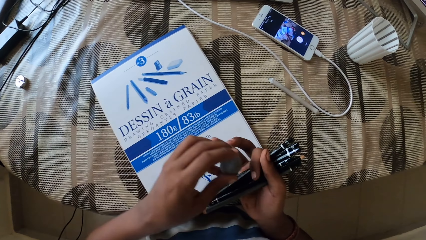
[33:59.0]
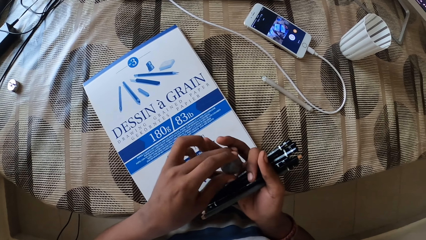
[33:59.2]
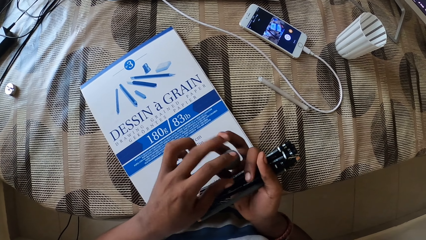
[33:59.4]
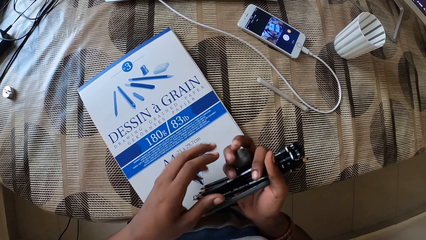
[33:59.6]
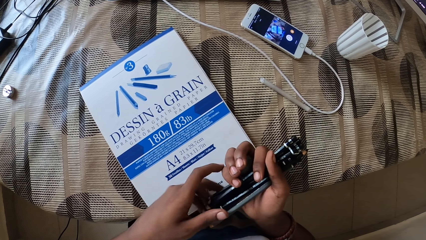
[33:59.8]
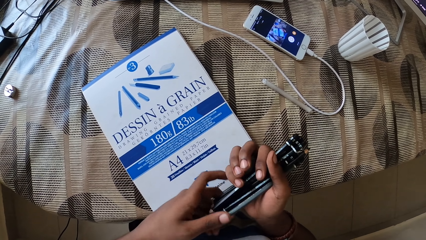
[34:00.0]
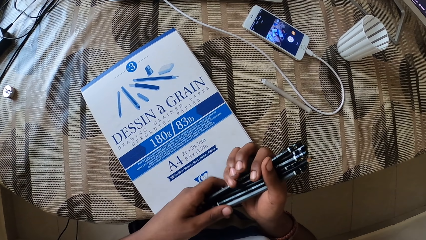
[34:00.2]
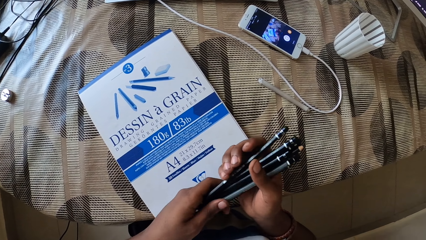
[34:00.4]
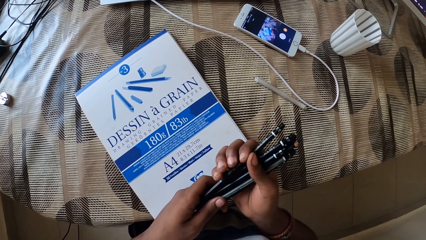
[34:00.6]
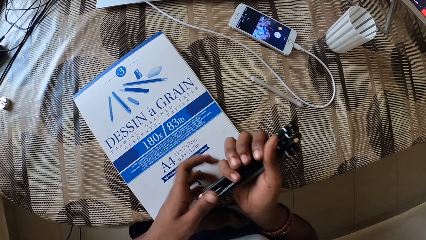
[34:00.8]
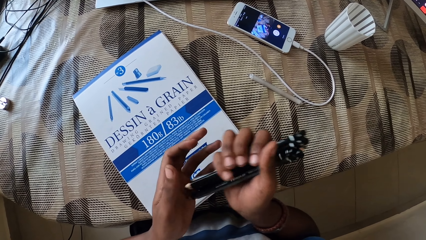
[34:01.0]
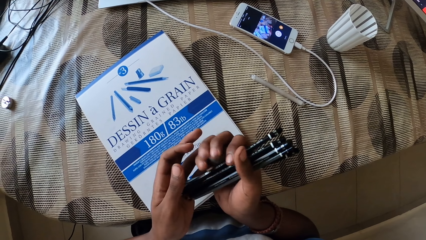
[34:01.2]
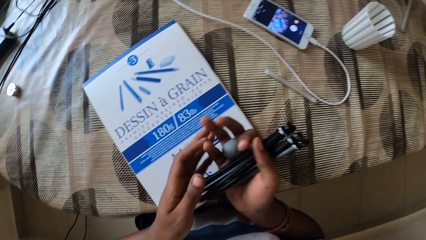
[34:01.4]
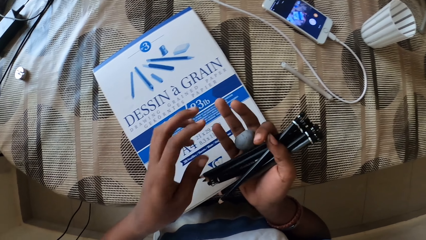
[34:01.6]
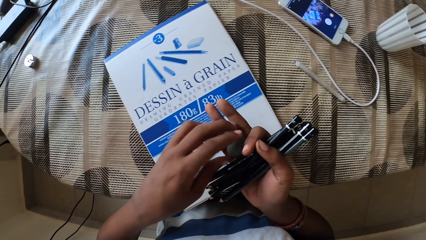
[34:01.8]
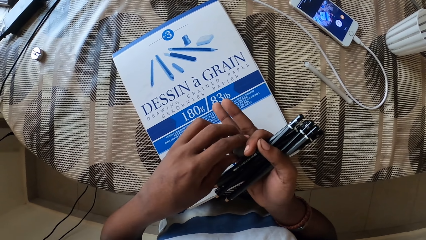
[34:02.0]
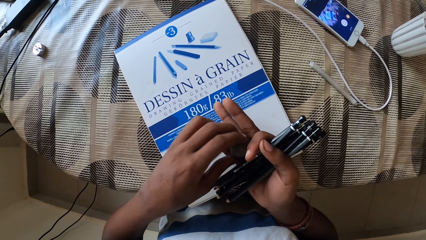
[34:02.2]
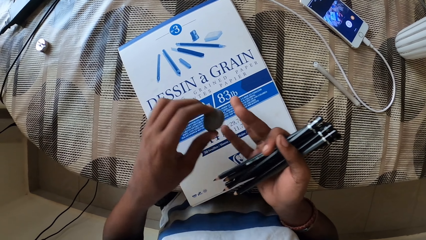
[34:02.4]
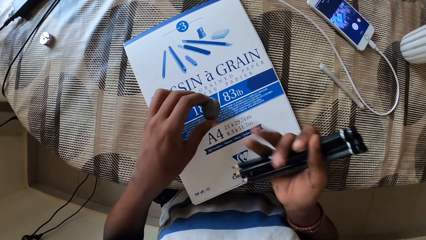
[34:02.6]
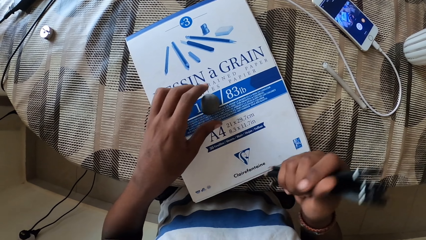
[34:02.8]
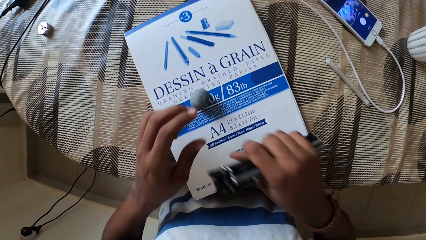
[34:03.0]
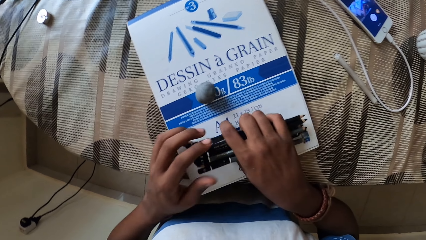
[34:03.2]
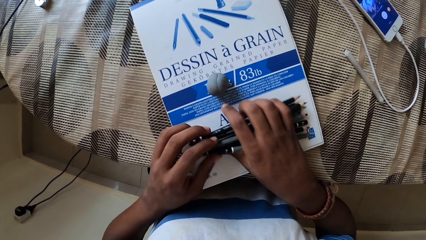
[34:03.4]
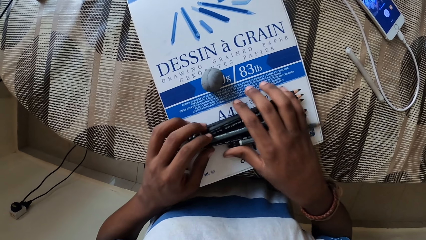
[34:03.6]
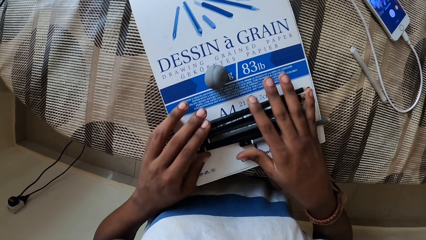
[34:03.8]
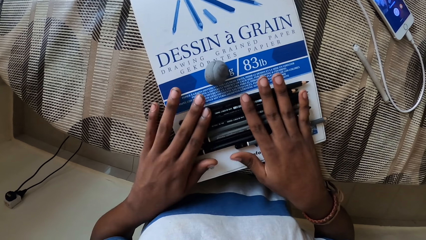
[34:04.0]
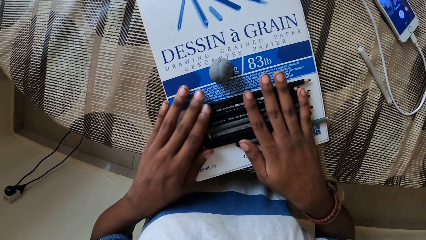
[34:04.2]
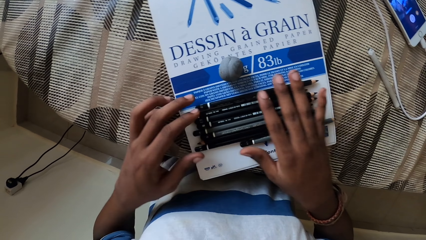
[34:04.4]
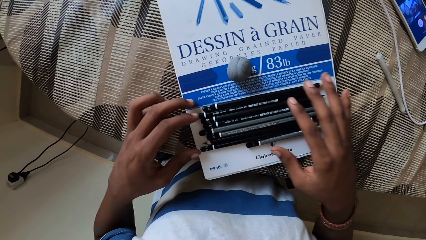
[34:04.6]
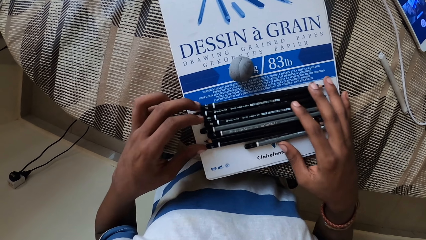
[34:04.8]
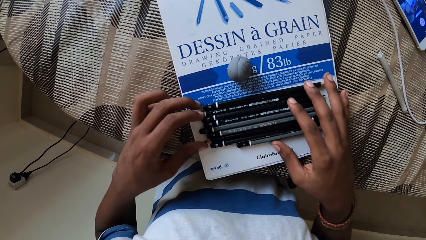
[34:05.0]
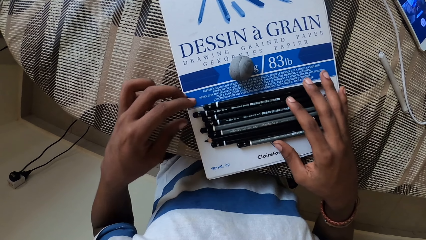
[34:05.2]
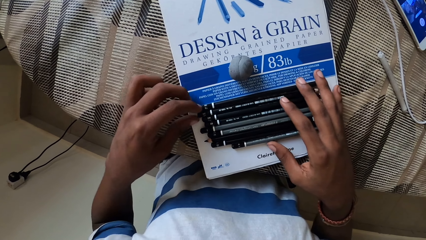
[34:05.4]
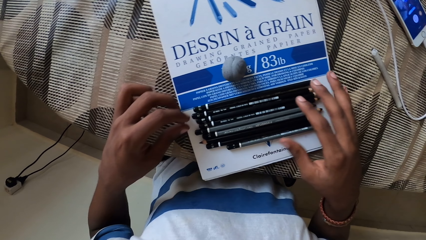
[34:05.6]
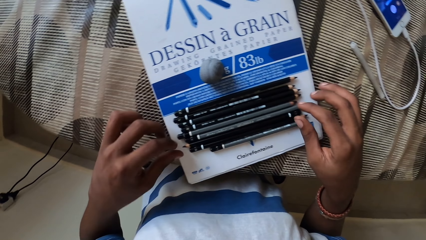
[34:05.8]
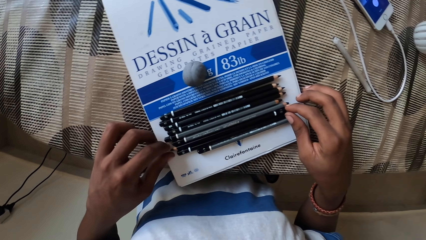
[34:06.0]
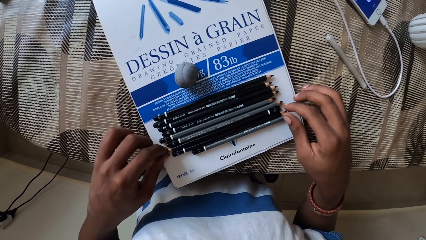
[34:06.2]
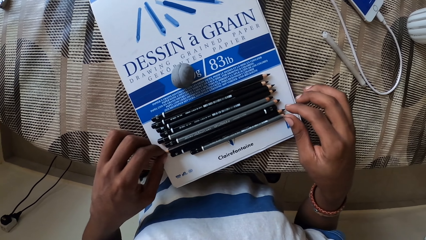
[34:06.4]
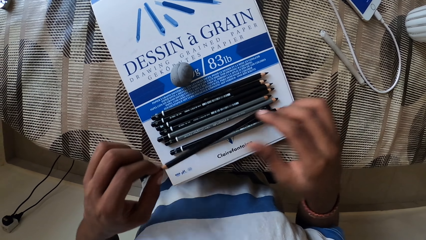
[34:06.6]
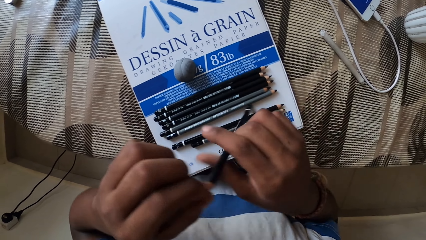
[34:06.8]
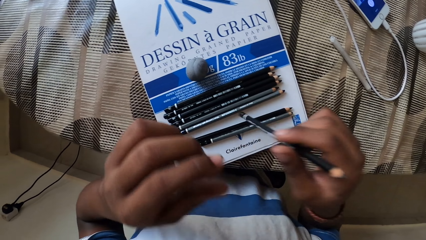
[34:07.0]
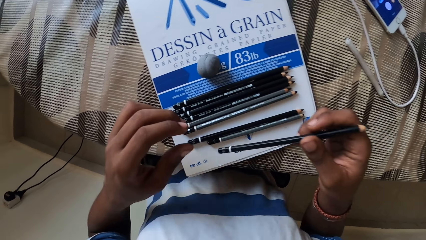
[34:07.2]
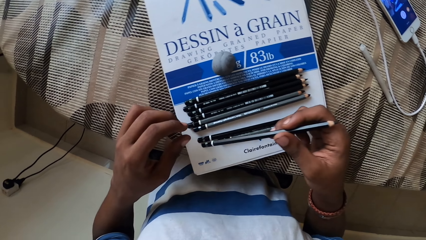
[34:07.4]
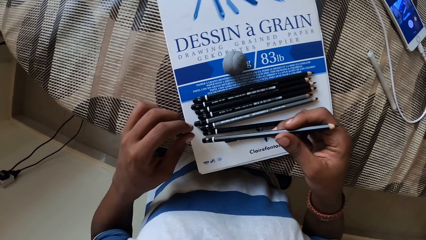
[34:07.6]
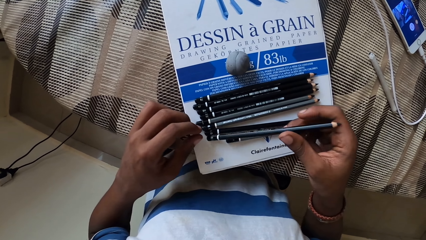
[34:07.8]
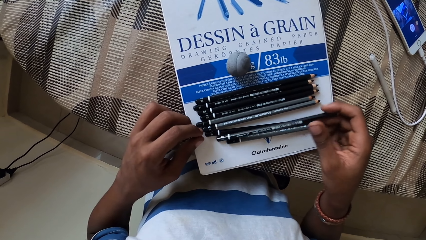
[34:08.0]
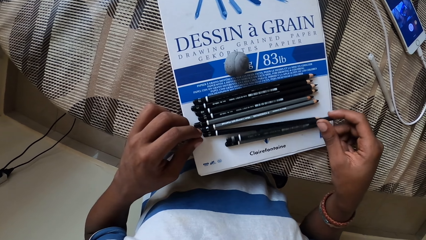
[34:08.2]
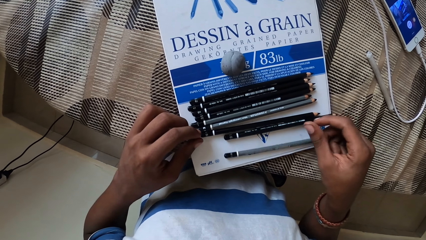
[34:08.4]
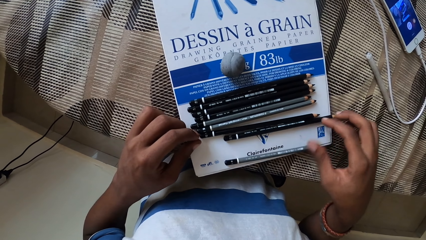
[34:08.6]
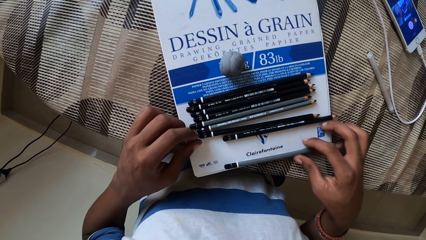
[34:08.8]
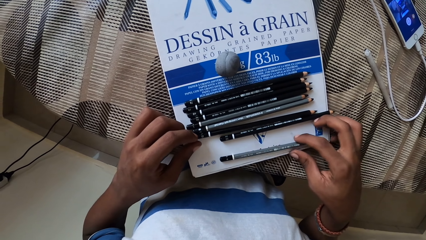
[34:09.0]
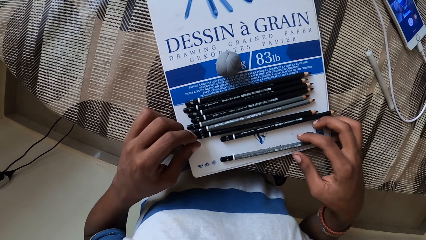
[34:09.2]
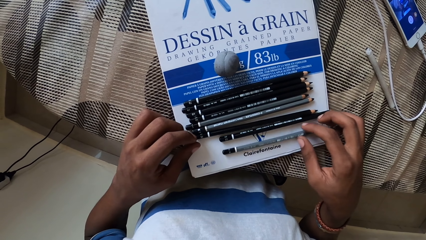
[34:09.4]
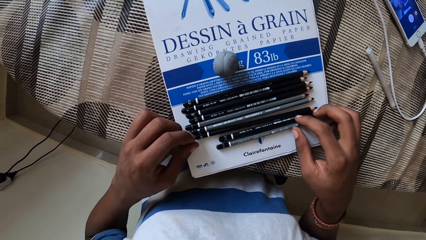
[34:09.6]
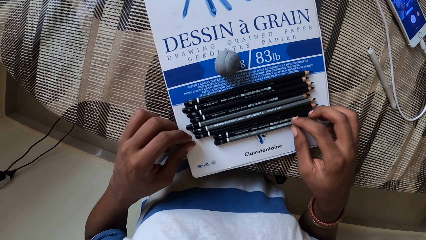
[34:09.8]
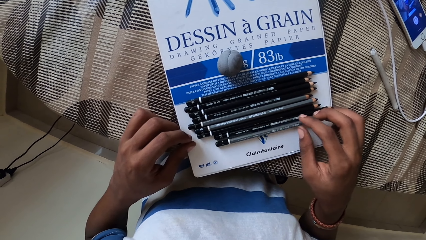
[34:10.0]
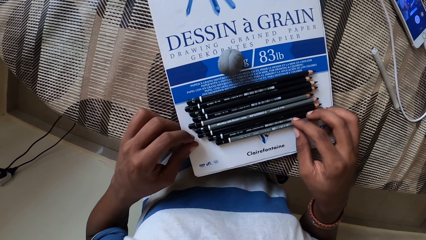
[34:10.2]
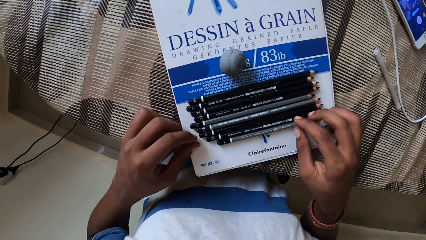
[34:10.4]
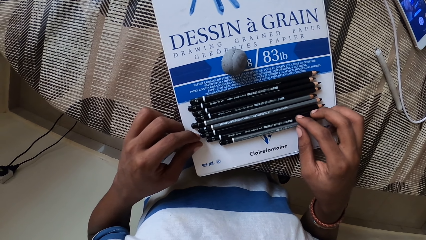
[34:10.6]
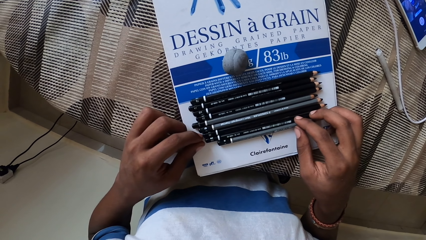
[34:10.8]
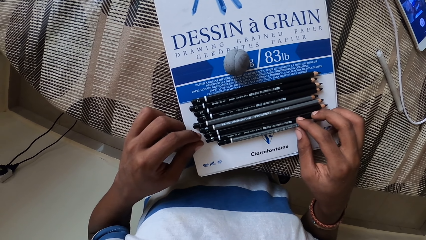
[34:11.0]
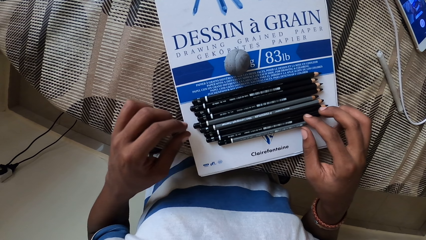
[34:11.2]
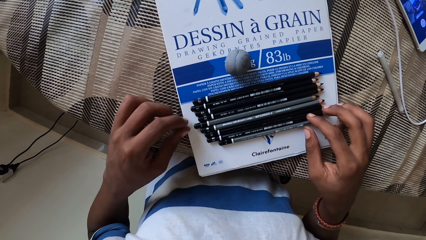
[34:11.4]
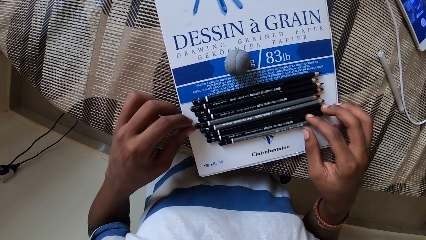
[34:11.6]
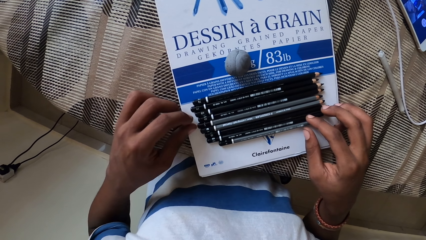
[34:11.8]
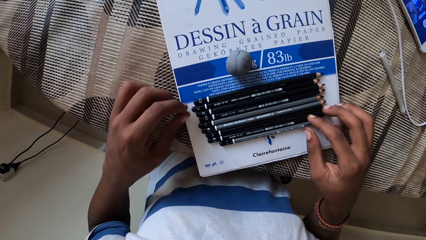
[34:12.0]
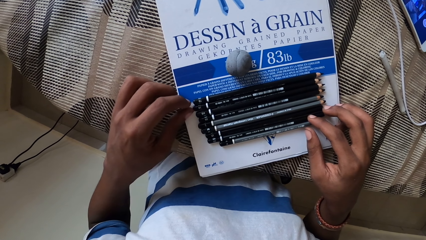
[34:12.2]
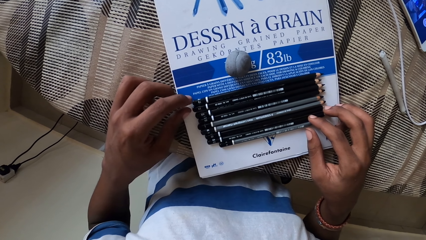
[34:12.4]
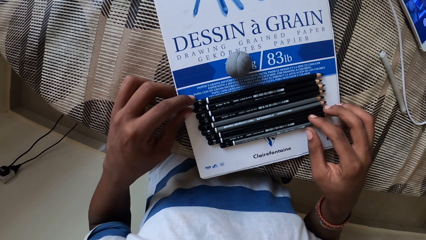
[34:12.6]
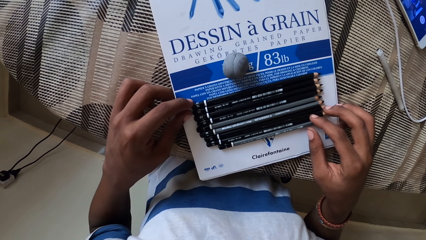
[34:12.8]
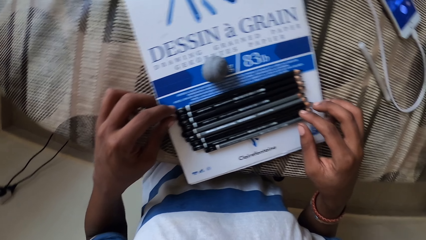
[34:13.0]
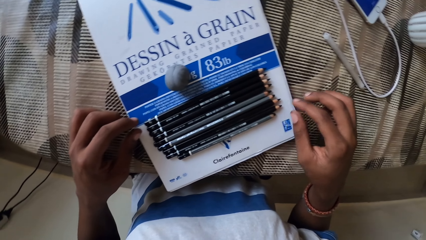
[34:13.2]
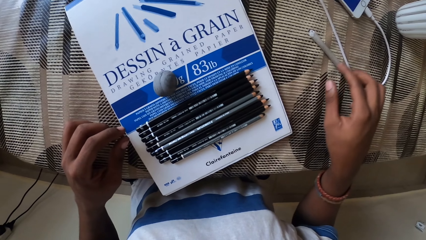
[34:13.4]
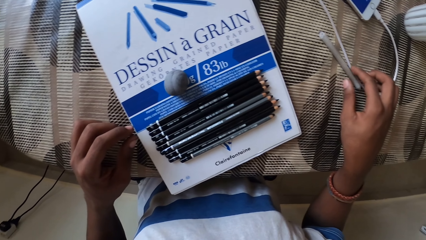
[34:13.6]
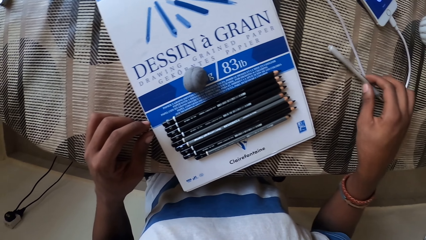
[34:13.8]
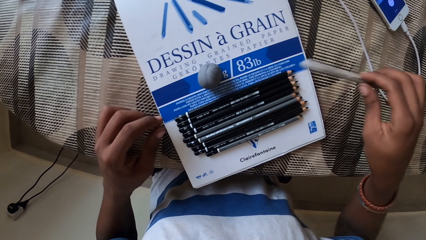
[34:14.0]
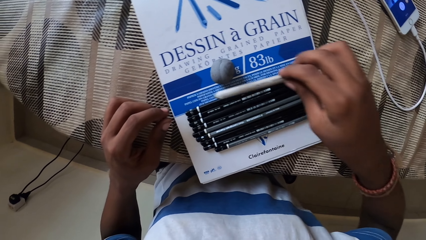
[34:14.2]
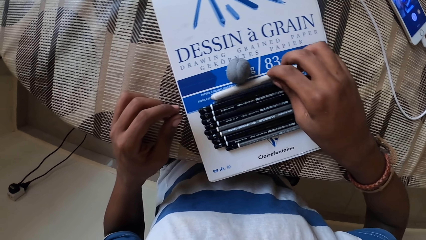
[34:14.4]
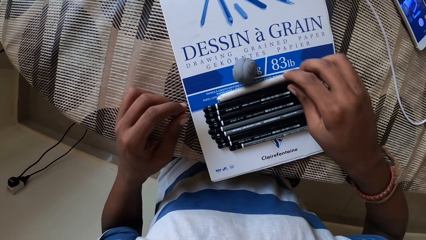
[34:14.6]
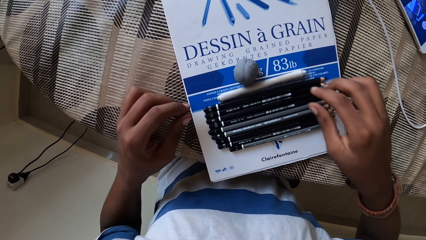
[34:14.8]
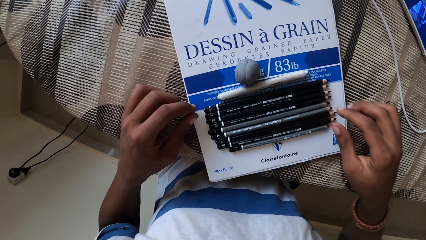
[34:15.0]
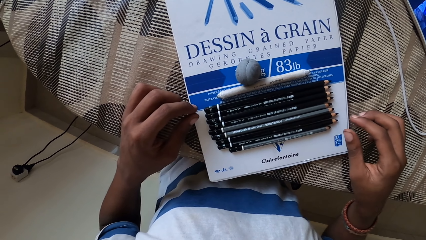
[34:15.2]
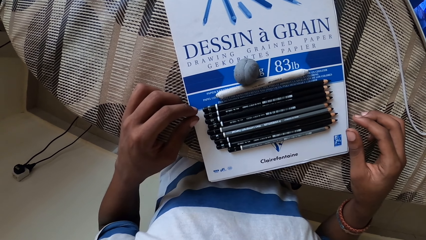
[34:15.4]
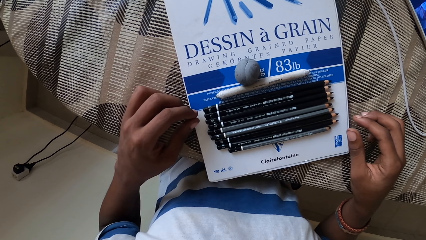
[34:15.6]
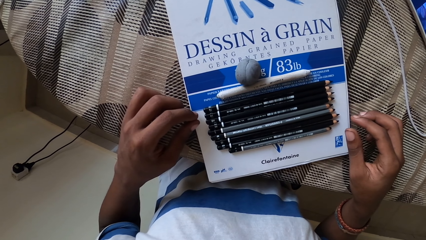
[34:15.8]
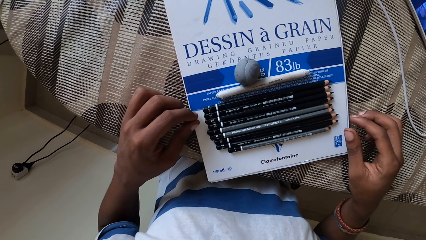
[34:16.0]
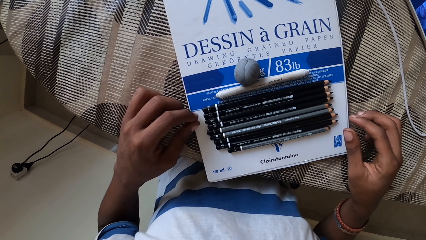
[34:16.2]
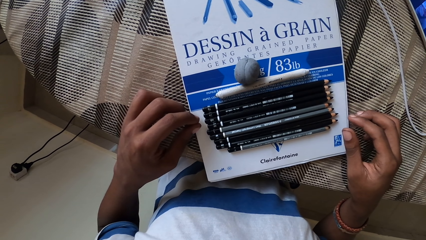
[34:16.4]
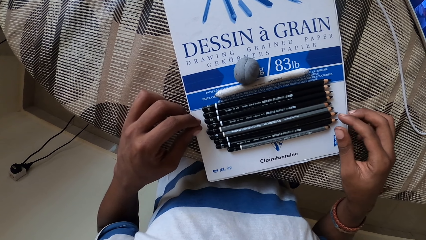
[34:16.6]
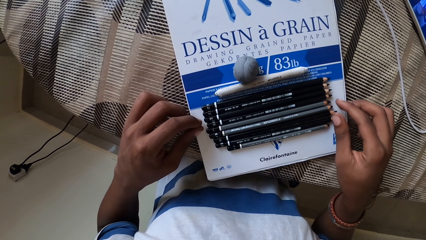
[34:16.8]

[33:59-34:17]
The camera wearer picks up the eraser or rubber on the table. They place the eraser on the table. They place the pencils or pens on the table. They align the pencils on the table. They pick up the pen on the table and place the pen on the table.
